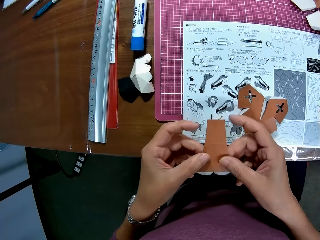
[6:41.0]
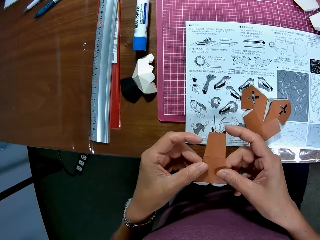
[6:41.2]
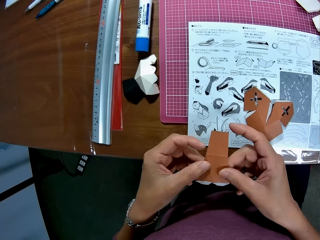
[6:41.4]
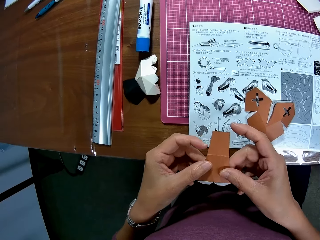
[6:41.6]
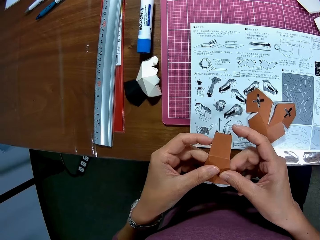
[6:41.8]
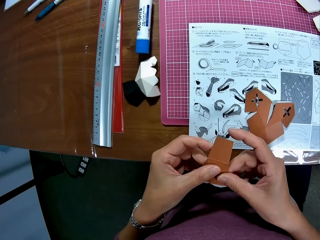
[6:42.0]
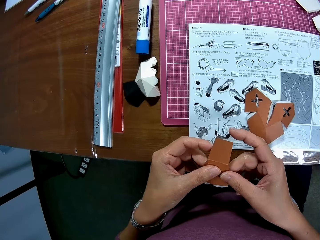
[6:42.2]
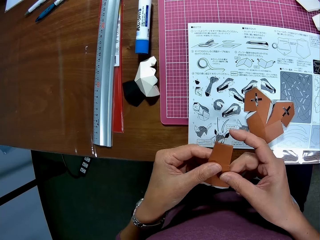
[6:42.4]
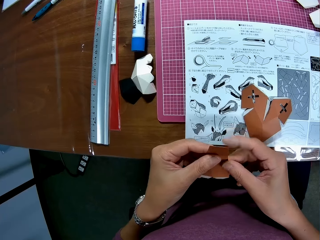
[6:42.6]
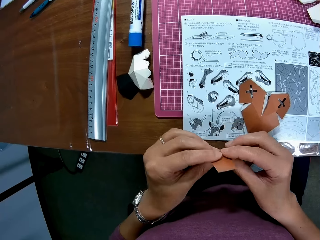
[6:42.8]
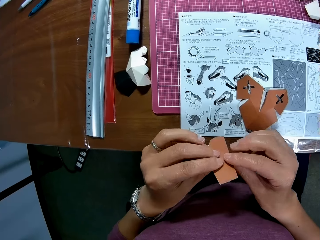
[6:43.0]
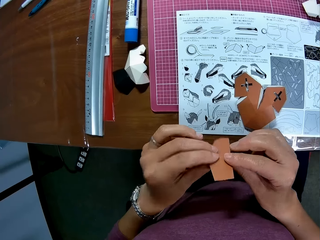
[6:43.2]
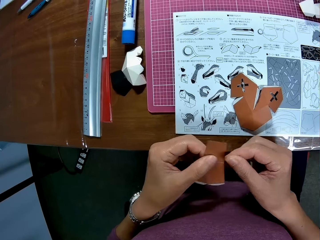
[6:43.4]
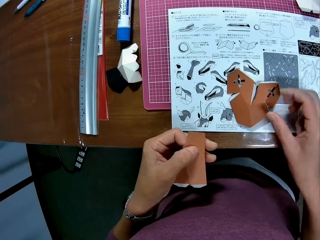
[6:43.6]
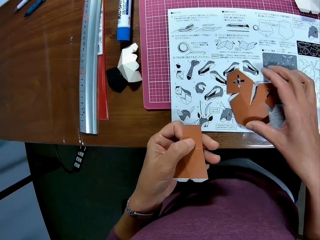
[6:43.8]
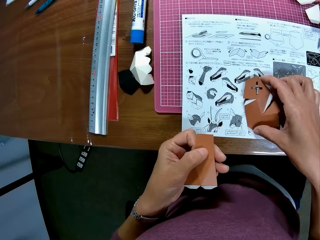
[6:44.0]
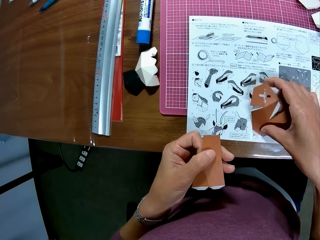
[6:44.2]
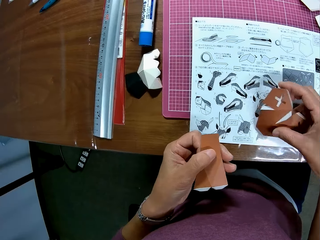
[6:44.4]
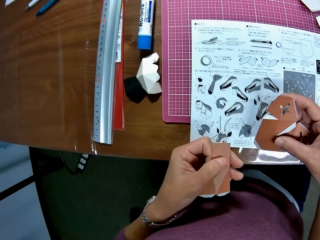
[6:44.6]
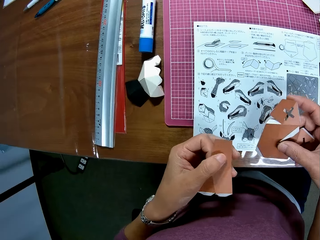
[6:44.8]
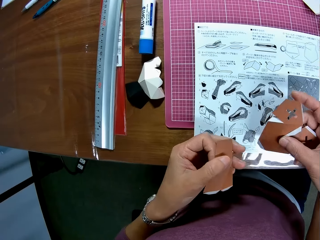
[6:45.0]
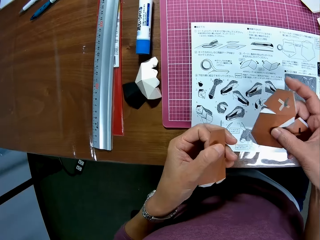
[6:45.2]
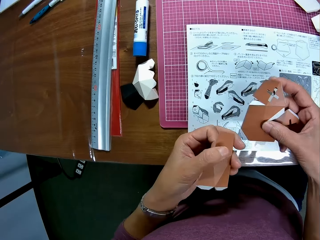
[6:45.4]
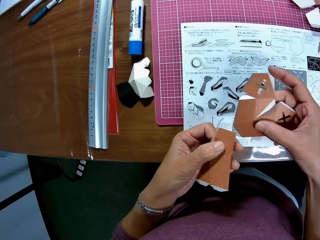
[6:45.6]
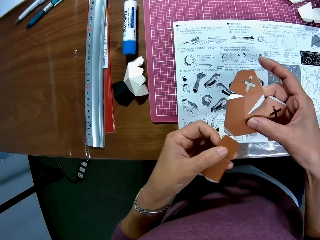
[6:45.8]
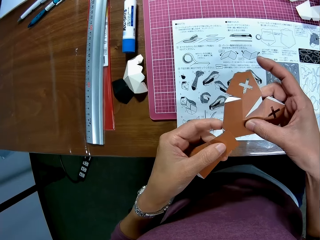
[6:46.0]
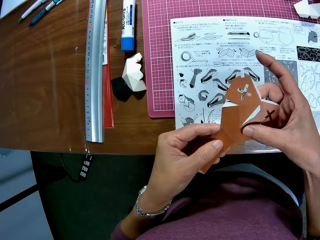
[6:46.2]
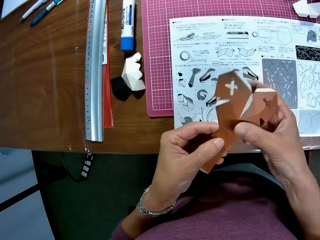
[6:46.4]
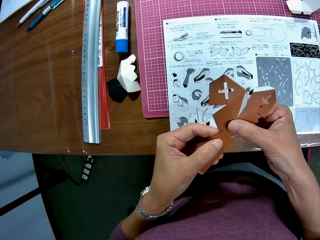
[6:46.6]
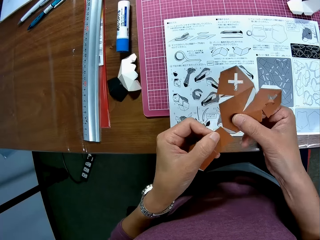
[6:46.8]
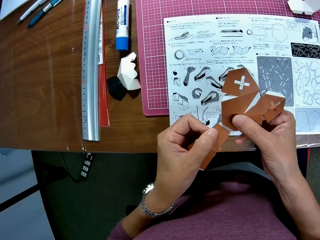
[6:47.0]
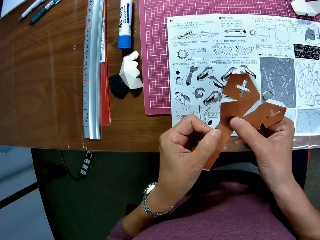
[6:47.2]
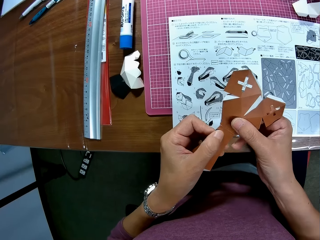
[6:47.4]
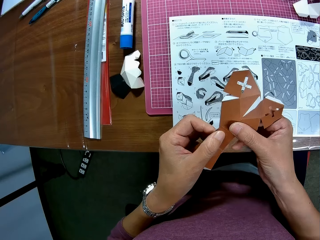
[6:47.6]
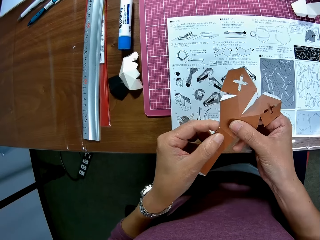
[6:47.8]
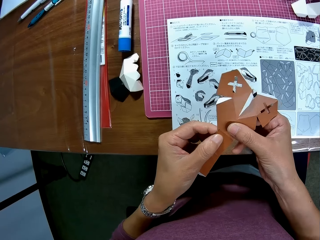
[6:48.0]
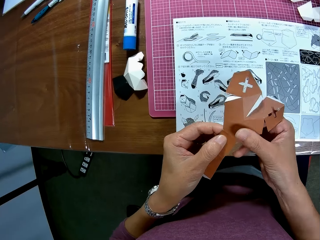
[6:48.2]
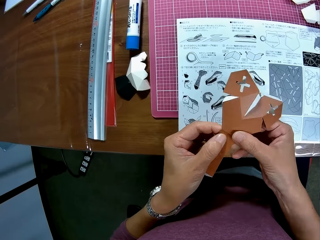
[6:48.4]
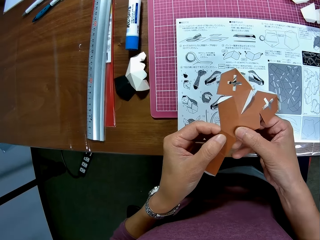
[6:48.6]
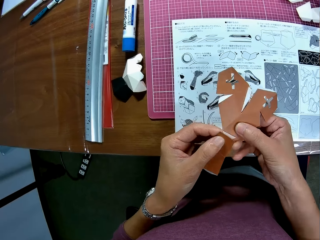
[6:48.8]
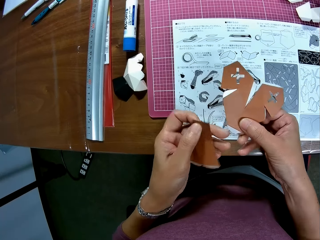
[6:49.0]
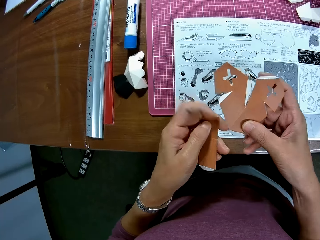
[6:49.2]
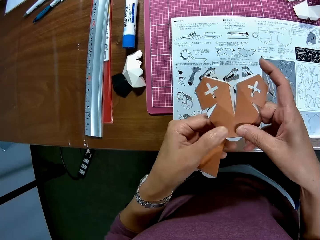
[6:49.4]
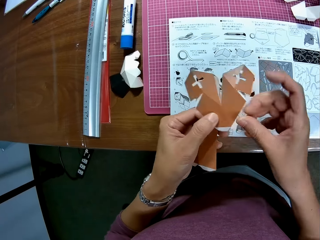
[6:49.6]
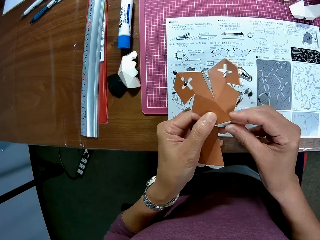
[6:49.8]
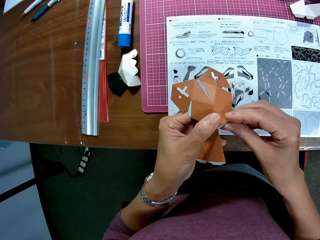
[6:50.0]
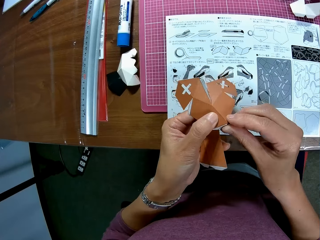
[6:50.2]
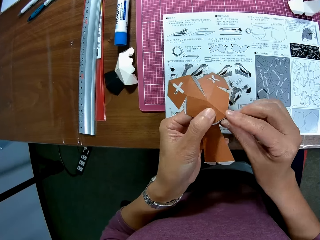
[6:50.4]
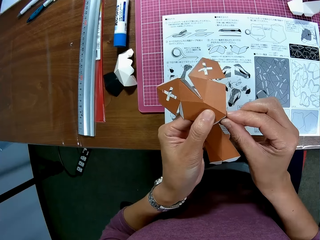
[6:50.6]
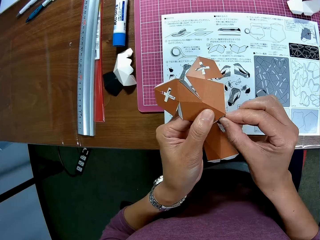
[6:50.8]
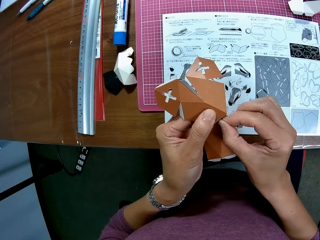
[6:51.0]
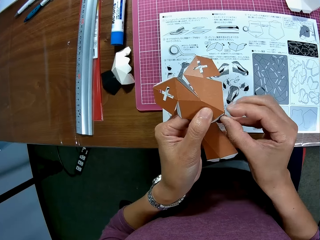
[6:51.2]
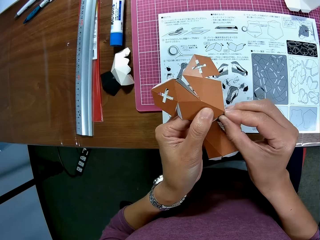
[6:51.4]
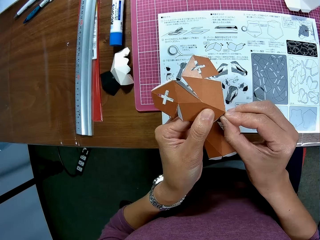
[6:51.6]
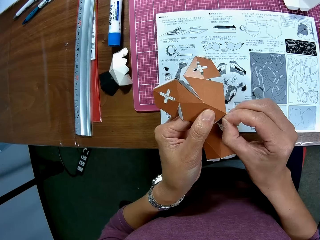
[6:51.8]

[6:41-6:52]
The camera wearer holds crafting papers with both hands. He flips the crafting papers. He picks up the paper craft on the table. He arranges the paper craft in his hand. He attaches crafting papers. He detaches a crafting paper. He removes a paper tape on the paper craft.

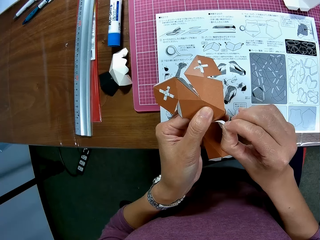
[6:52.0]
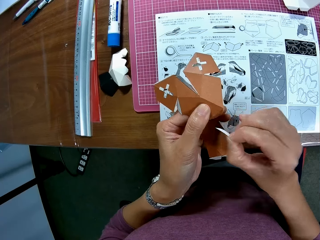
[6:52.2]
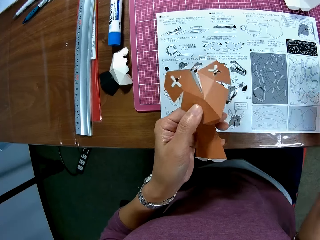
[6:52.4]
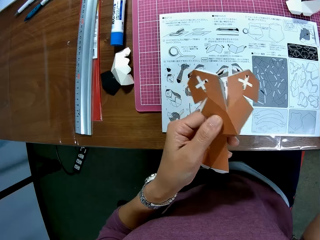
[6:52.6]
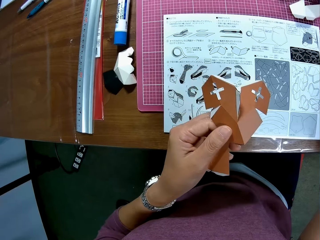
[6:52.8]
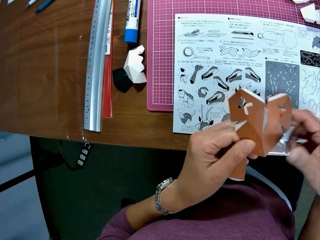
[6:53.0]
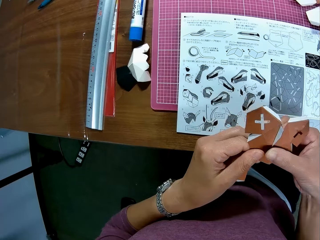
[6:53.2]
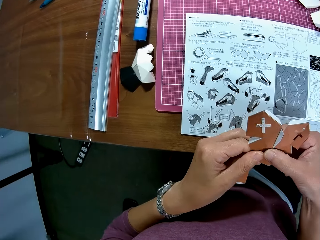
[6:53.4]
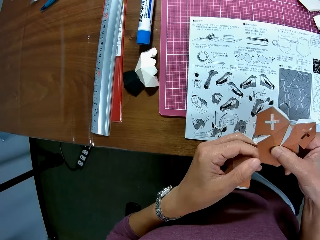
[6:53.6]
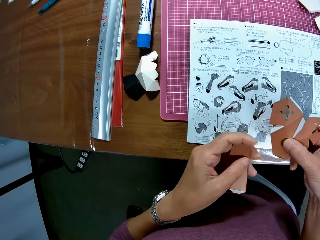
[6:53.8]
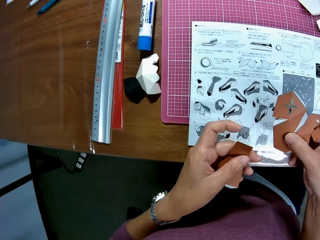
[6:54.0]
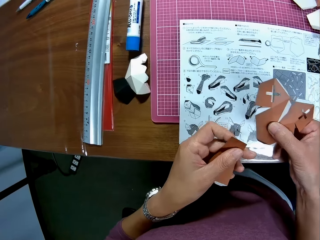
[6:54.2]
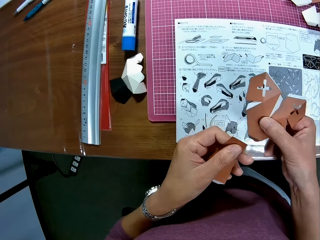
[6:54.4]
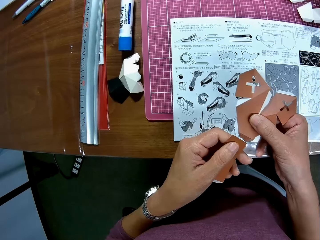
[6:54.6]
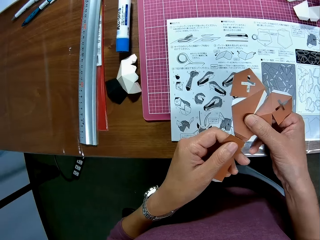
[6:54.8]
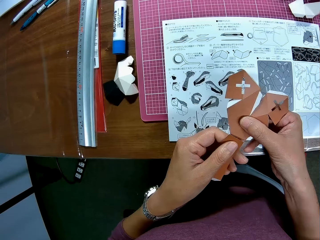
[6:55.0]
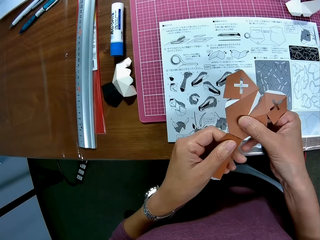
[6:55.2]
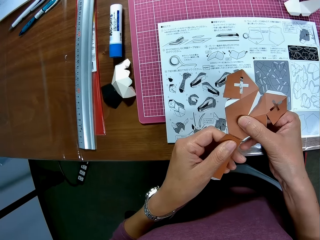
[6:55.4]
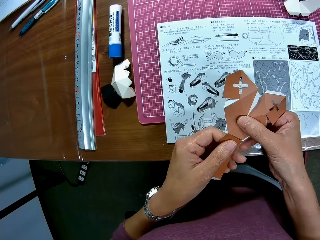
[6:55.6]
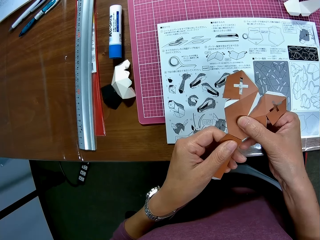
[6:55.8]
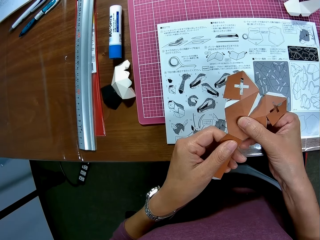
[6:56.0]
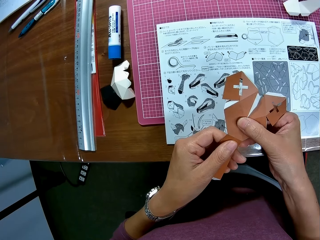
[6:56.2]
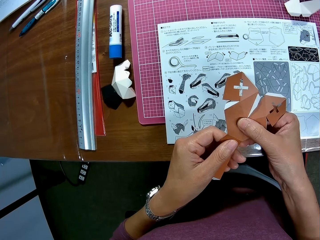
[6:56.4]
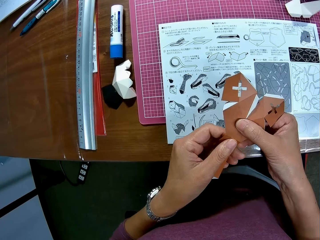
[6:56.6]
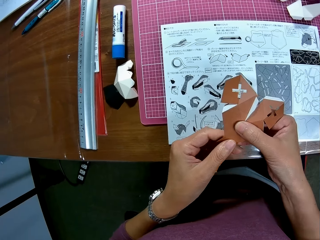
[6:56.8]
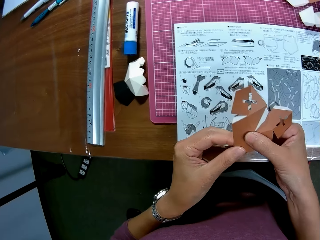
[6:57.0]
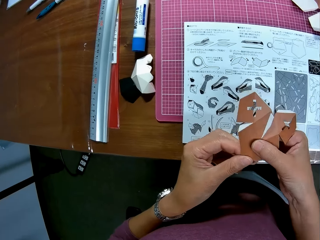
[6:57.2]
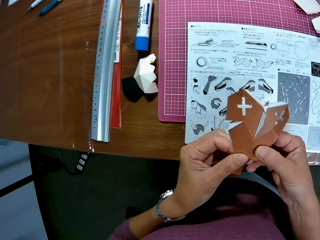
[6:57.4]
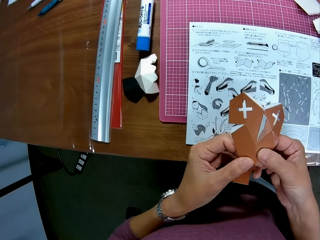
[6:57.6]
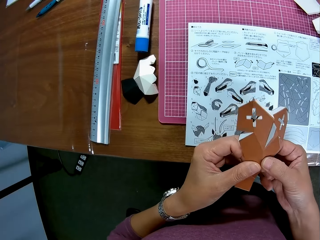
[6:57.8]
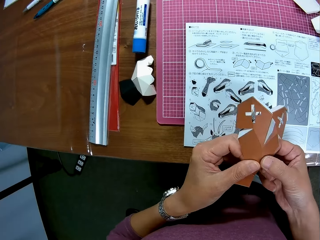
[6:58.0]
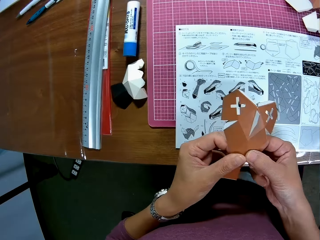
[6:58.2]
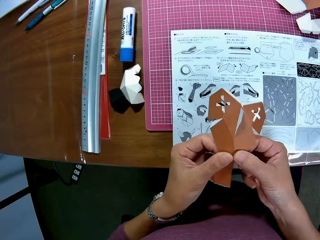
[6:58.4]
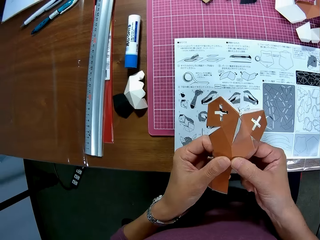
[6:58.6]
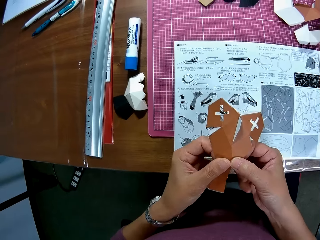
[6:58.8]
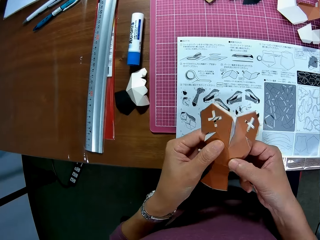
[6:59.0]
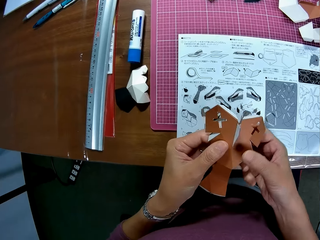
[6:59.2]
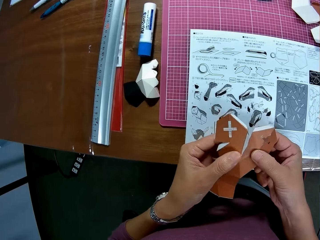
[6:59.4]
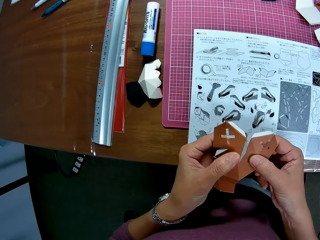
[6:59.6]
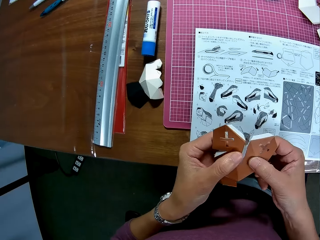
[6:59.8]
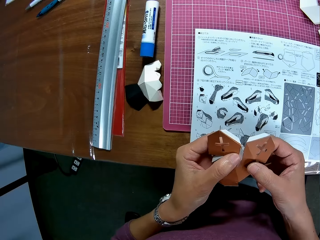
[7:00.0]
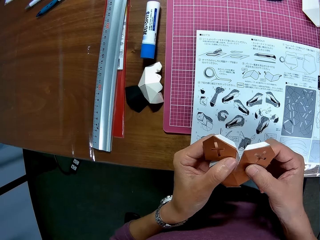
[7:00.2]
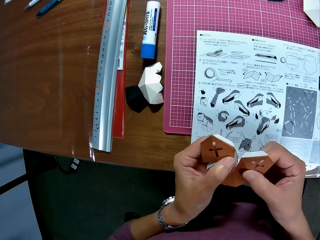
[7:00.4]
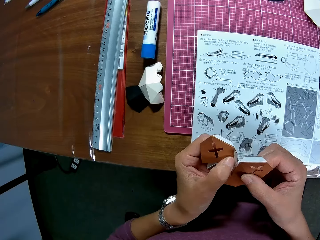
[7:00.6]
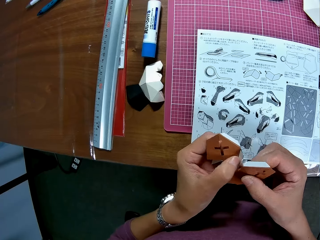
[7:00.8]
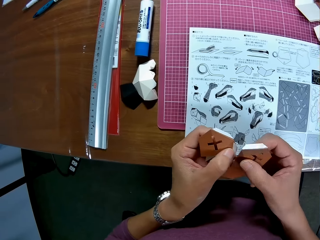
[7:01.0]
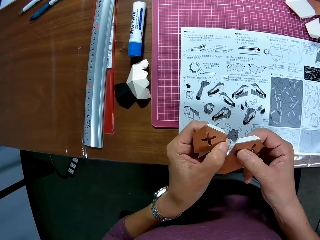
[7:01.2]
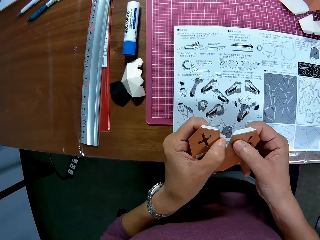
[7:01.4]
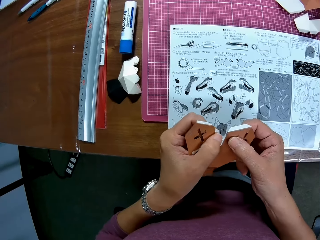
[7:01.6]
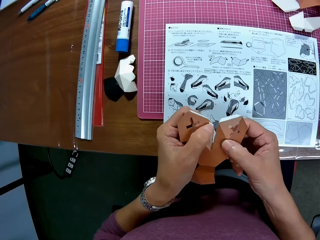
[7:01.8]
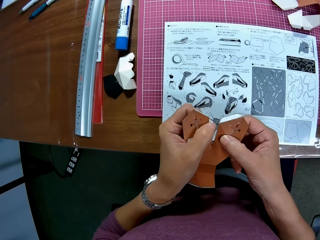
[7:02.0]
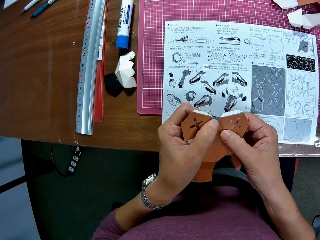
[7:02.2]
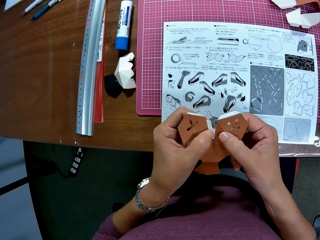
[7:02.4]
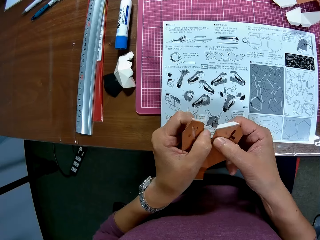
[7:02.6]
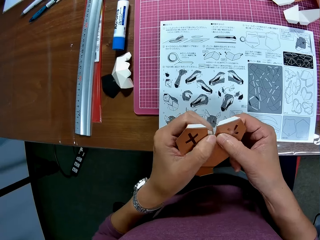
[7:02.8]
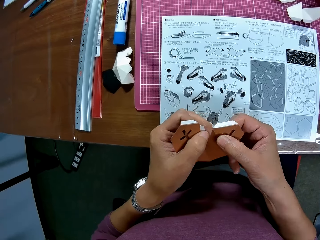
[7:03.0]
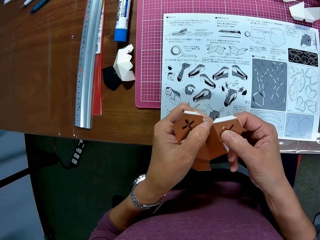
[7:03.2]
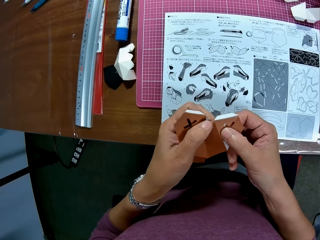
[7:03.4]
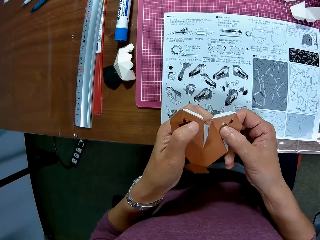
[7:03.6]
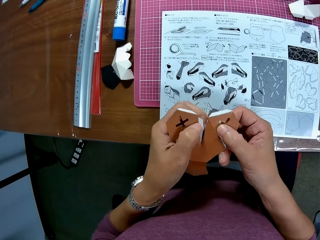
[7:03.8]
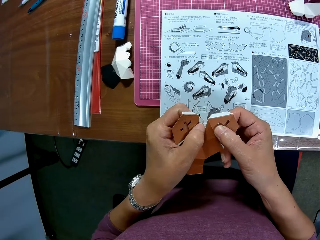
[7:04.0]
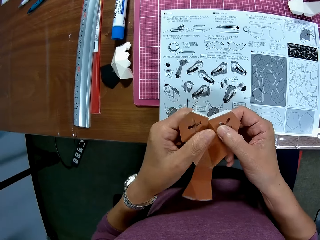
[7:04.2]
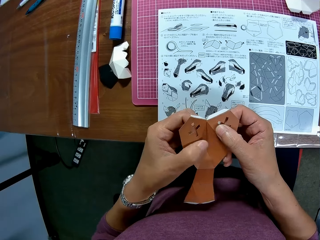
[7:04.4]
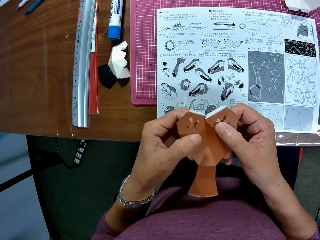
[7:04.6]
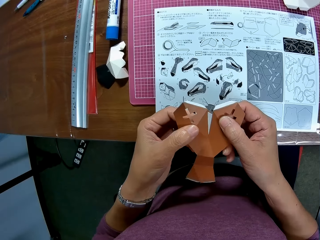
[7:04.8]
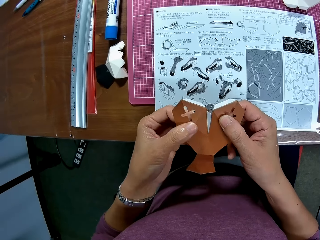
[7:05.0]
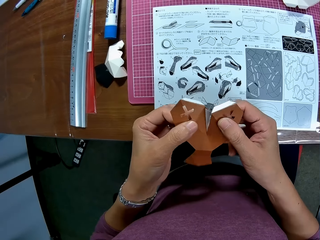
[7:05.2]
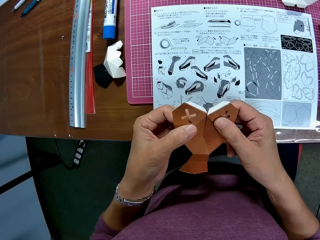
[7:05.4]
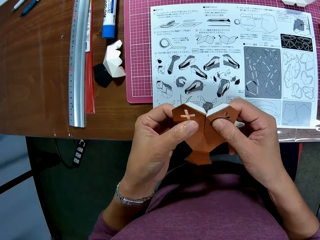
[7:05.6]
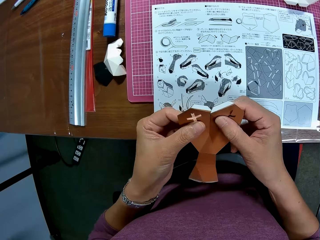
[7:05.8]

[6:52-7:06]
The camera wearer throws the paper tape away. He removes a piece of crafting paper. He arranges the paper craft in his hand. He attaches crafting papers.
